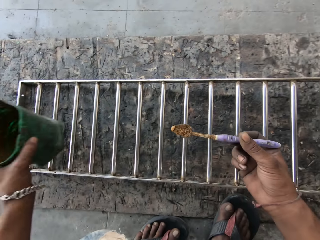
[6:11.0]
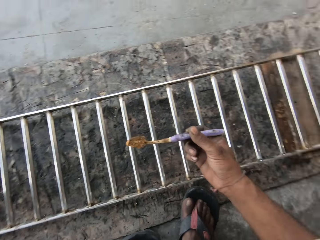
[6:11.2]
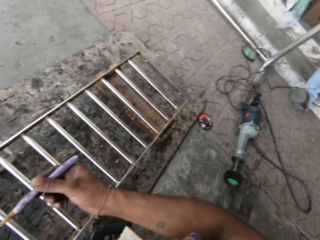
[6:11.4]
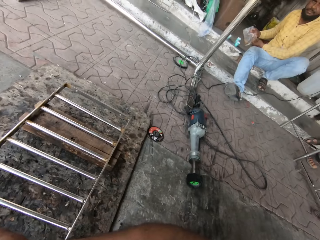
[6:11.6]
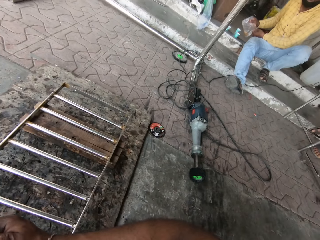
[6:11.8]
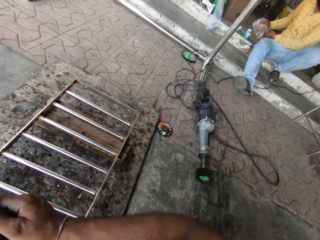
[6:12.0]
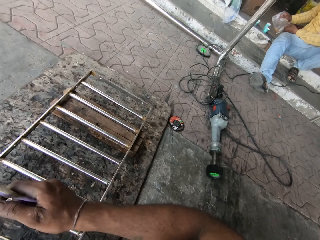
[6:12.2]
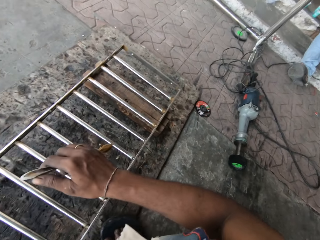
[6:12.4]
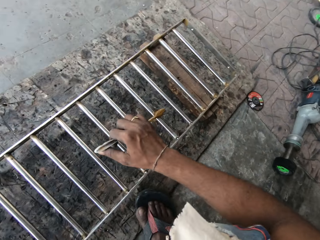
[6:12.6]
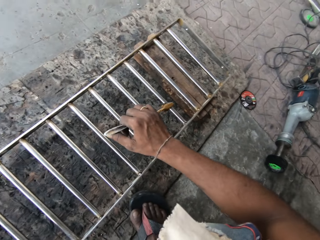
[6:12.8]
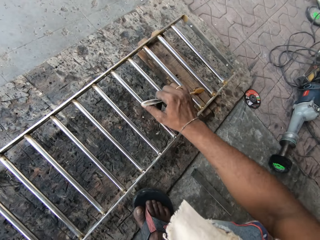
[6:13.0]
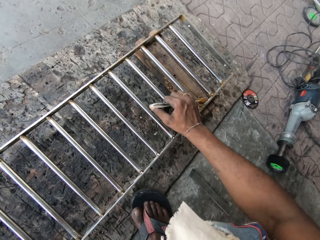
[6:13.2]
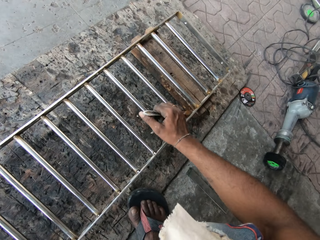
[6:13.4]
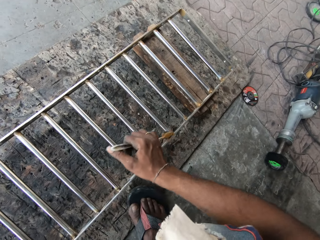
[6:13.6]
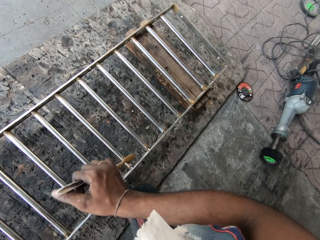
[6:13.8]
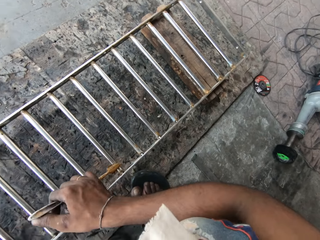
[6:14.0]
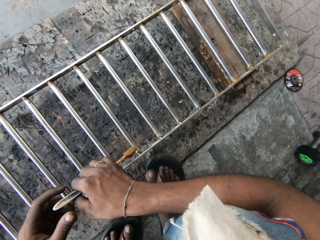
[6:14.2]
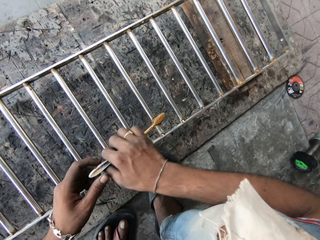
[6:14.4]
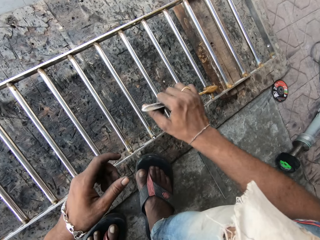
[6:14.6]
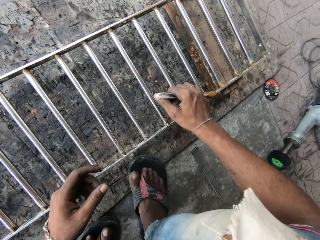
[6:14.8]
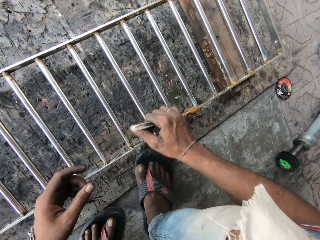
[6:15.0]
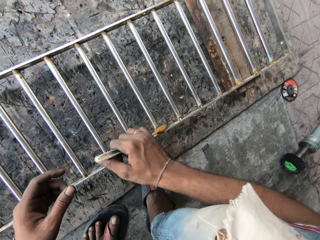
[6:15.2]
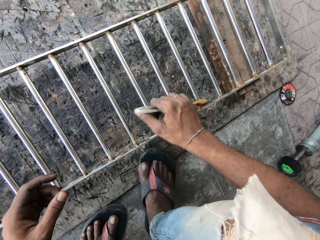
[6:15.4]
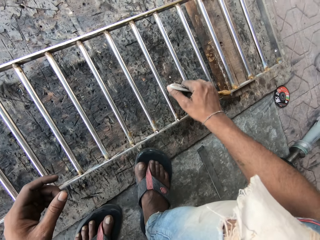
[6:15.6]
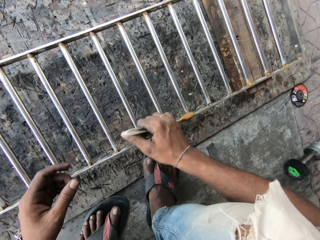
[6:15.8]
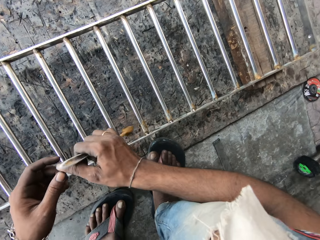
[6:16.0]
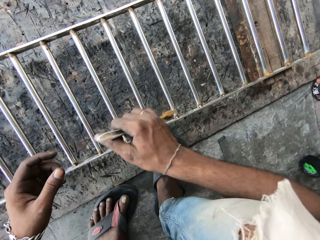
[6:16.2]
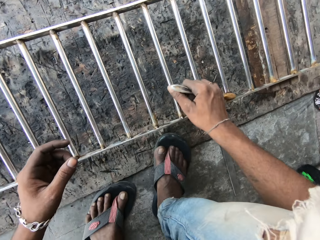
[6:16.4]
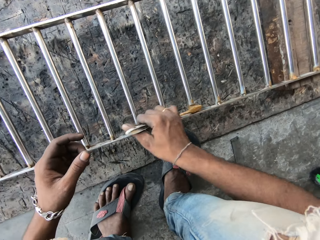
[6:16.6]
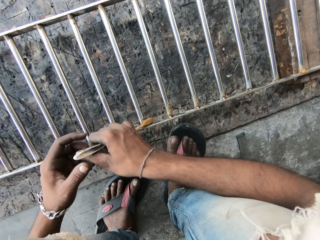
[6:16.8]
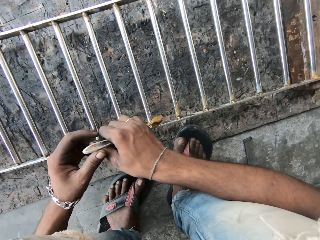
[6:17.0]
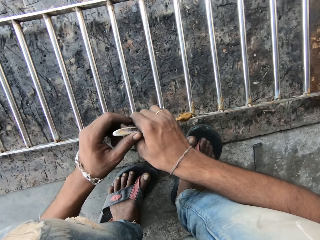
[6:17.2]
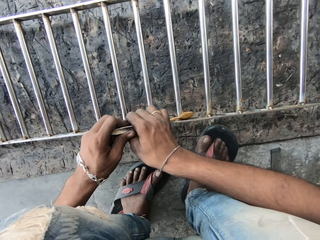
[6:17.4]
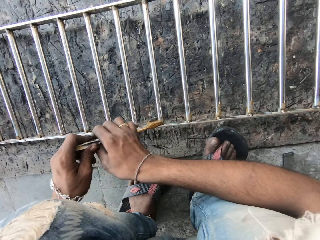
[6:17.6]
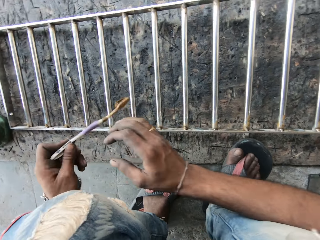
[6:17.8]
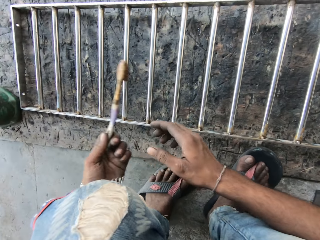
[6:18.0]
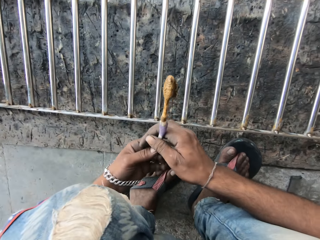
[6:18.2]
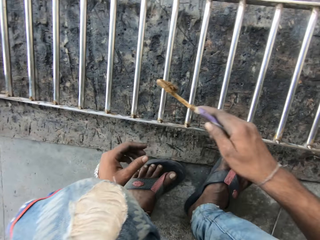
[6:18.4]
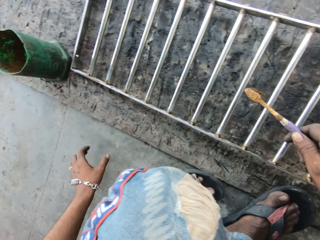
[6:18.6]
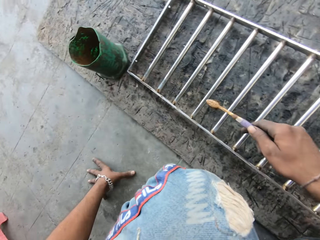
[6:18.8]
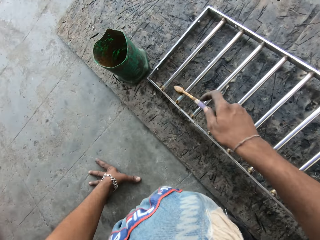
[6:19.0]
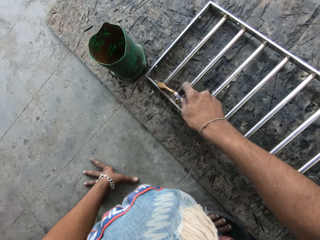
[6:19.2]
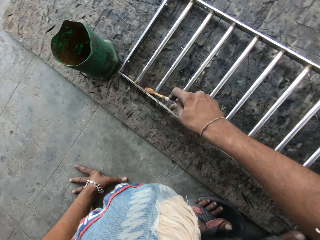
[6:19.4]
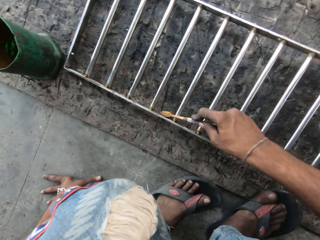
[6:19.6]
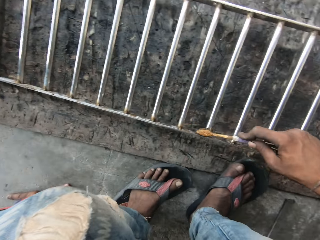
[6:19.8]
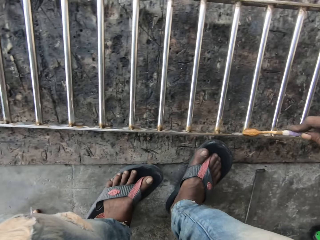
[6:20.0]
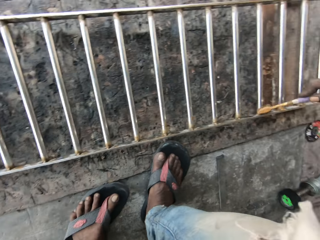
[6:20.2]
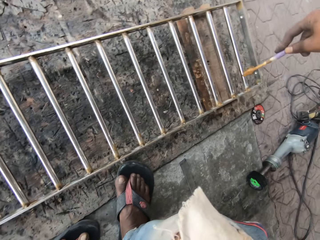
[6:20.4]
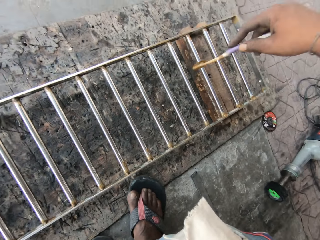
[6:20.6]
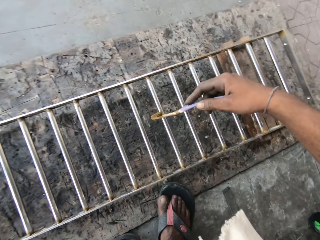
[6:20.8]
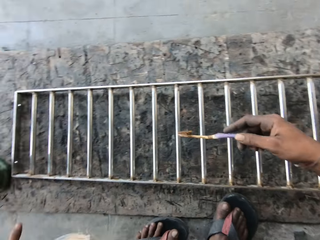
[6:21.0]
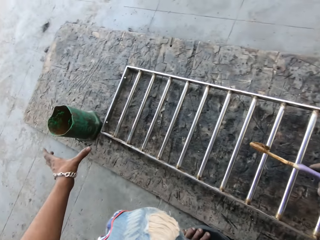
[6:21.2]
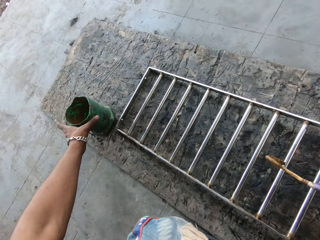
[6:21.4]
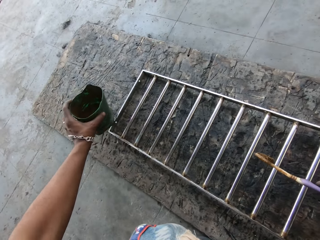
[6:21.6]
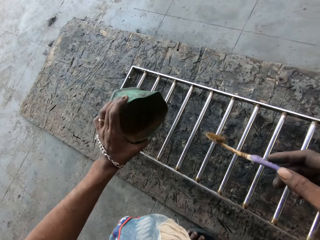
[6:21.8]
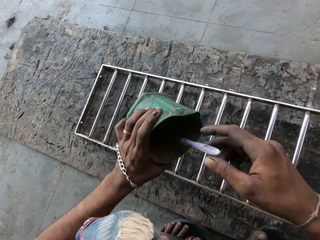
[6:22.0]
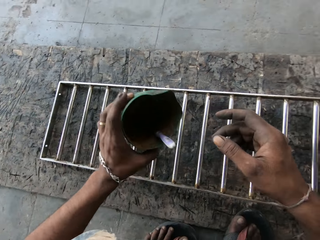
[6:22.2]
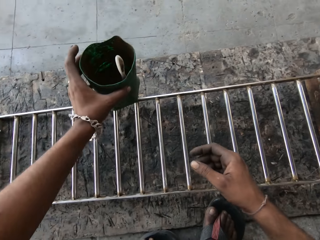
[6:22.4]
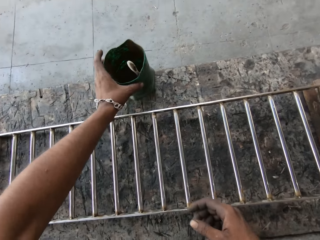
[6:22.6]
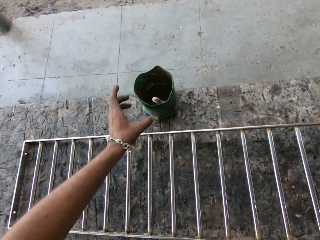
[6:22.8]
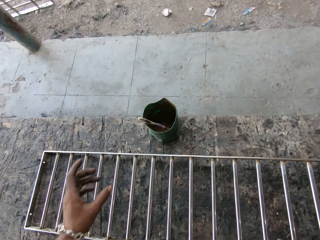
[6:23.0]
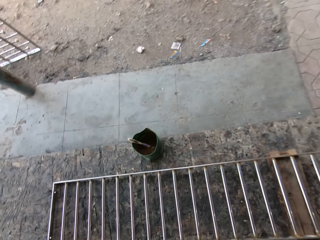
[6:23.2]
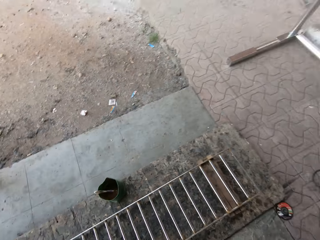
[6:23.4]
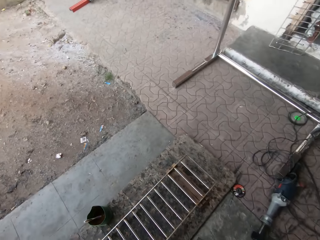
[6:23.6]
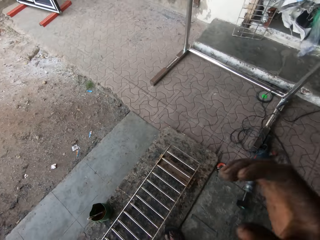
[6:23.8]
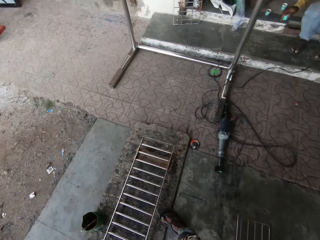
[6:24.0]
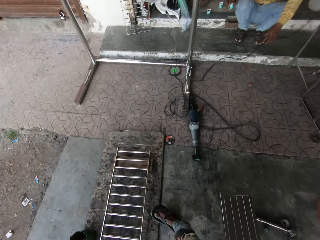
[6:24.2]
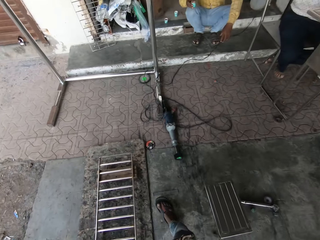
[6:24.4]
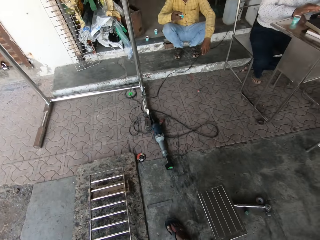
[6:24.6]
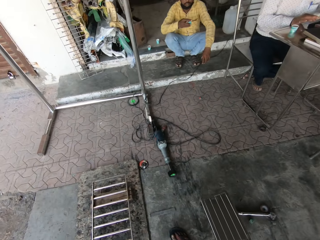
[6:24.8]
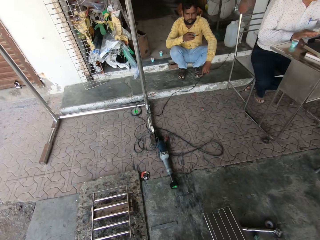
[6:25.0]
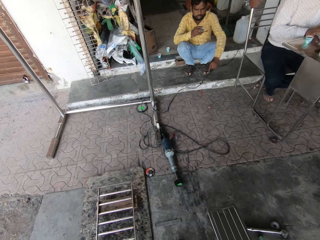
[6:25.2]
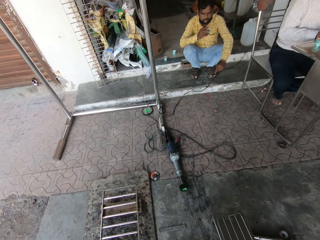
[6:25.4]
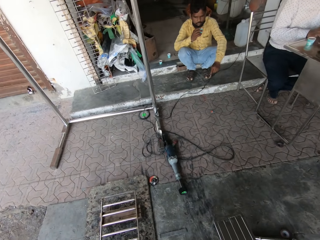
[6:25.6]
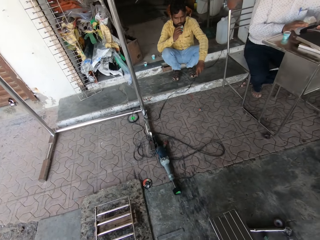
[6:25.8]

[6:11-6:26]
The camera wearer applies the grease on the balusters of the rail or steel bar with the toothbrush in his right hand. He touches the toothbrush in his right hand with his left hand. He picks the toothbrush from his right hand with his left hand. He holds the toothbrush with both his hands. He applies something on the steel bar with the toothbrush. He holds the toothbrush with his left hand. He passes the toothbrush in his left hand to his right hand. He holds the toothbrush with his right hand. He places his left hand on the floor. He applies the grease on the balusters of the rail with the toothbrush in his right hand. He picks the container of grease from the floor with his left hand. He drops the toothbrush in his right hand in the container of grease in his left hand. He dips the toothbrush in the container. He places the container of grease in his left hand on the floor. He stands up, raises his right hand and turns around. A man places his right hand on his mouth.
